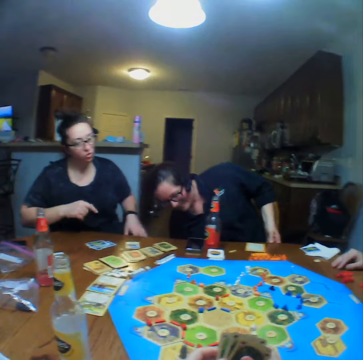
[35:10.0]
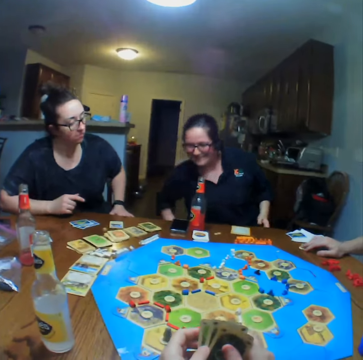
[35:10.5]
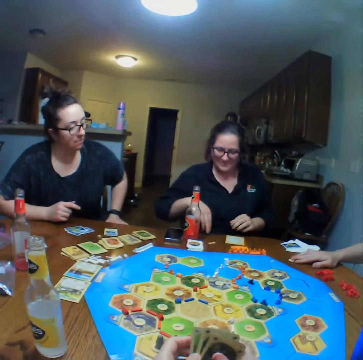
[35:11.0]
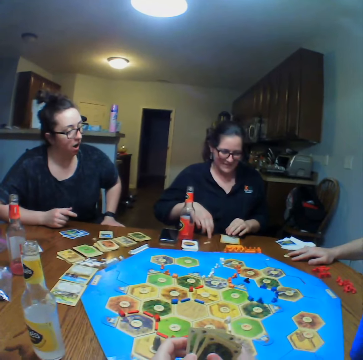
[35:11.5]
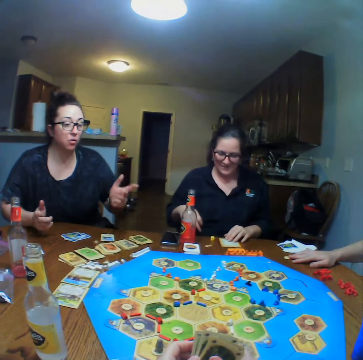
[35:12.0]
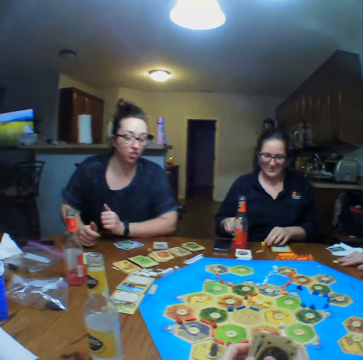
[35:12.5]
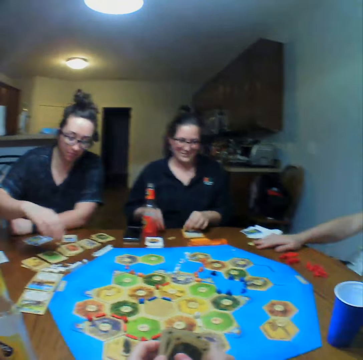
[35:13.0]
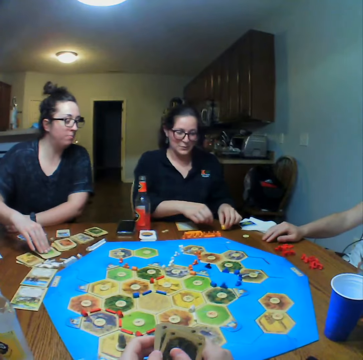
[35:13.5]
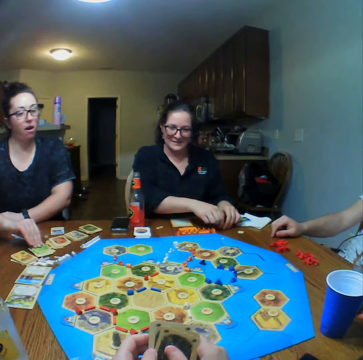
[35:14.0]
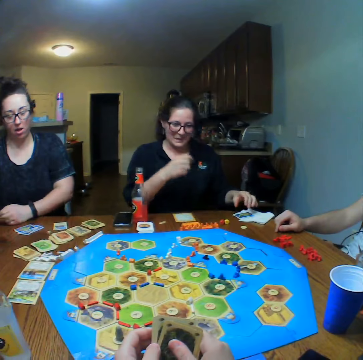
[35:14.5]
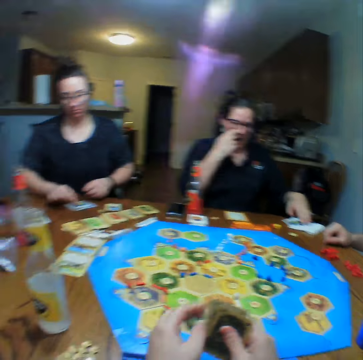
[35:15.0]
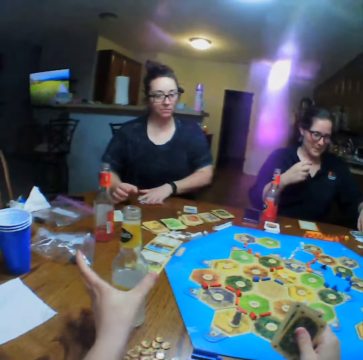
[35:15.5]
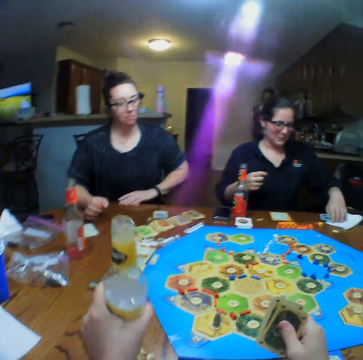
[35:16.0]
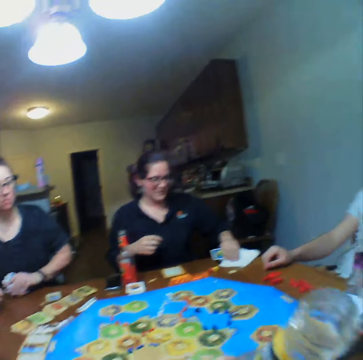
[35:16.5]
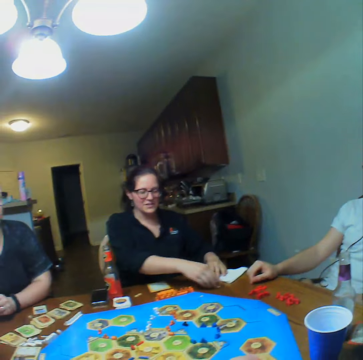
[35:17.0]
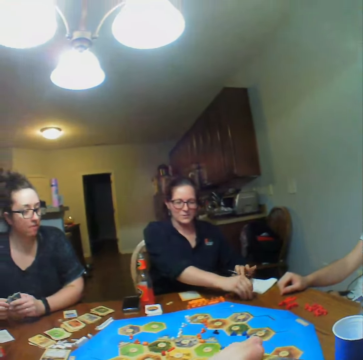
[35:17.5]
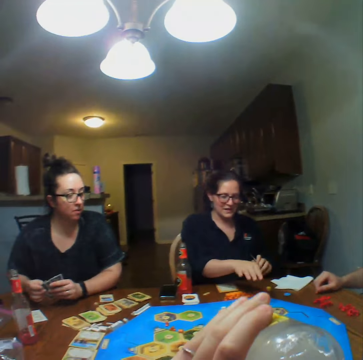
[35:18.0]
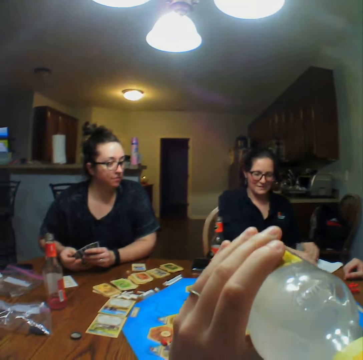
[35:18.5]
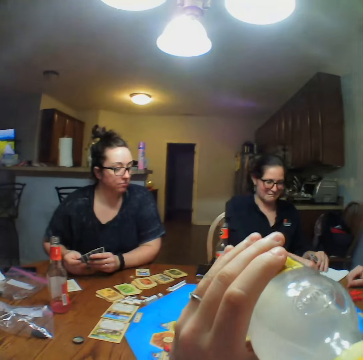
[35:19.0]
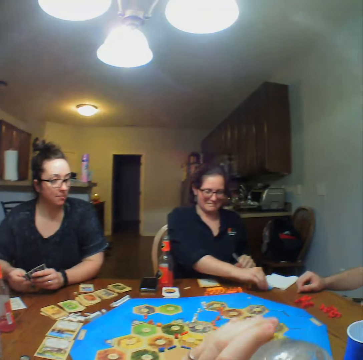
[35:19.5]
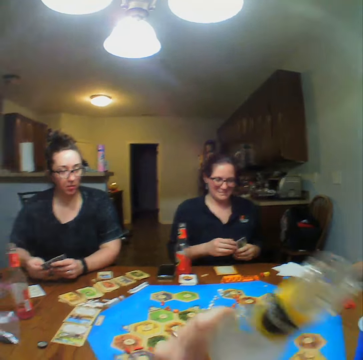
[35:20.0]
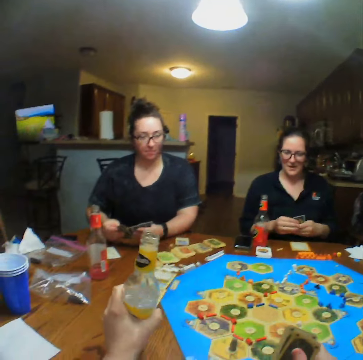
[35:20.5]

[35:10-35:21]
A lady puts the dice on the table and picks up something. Another lady picks up the card and talks with the camera wearer. The camera wearer picks up the bottle. They drink. A lady holds the cards.

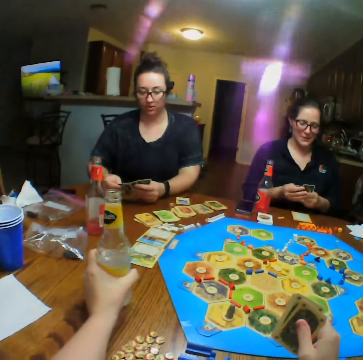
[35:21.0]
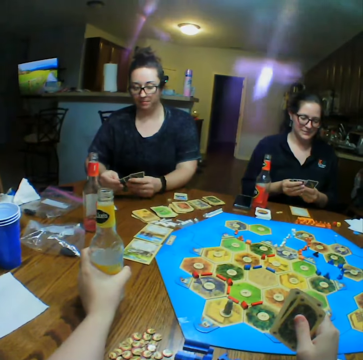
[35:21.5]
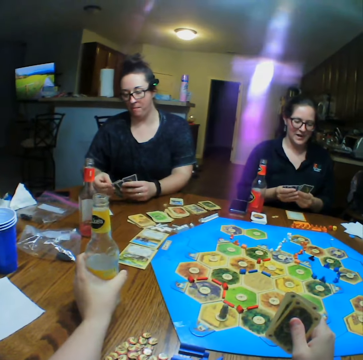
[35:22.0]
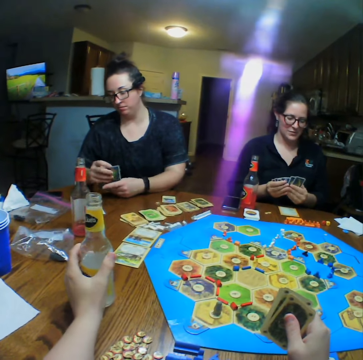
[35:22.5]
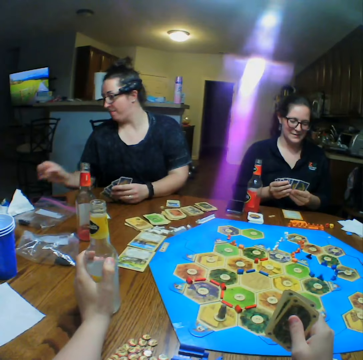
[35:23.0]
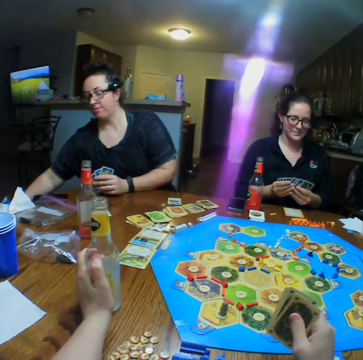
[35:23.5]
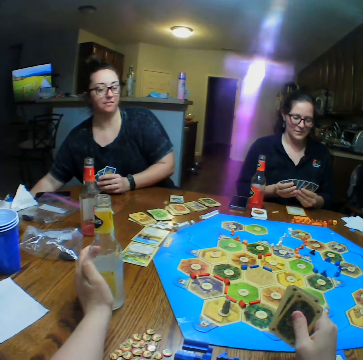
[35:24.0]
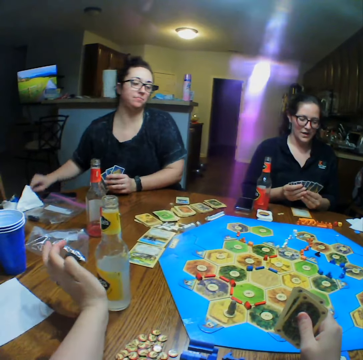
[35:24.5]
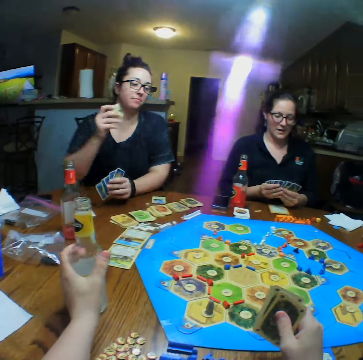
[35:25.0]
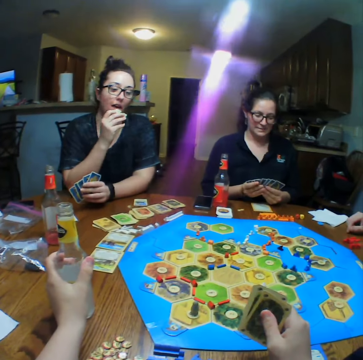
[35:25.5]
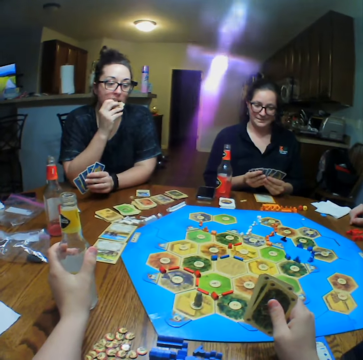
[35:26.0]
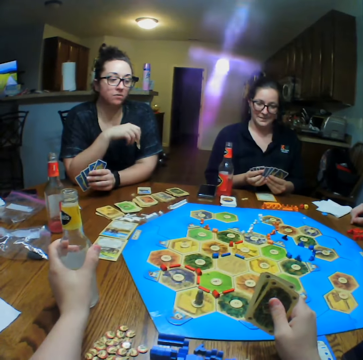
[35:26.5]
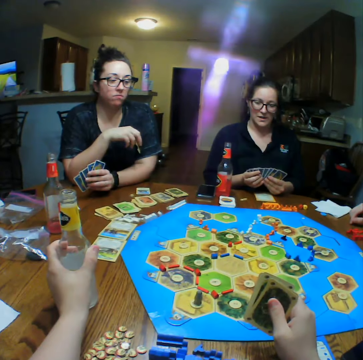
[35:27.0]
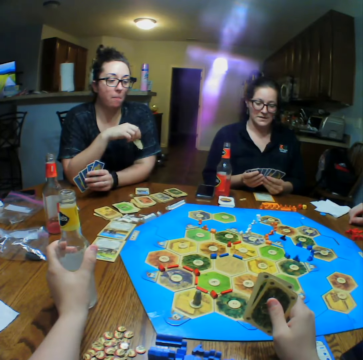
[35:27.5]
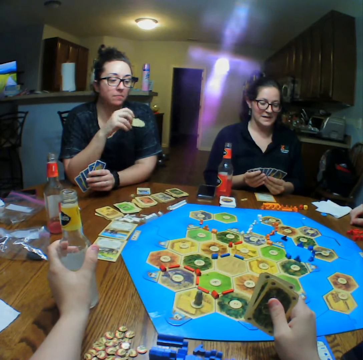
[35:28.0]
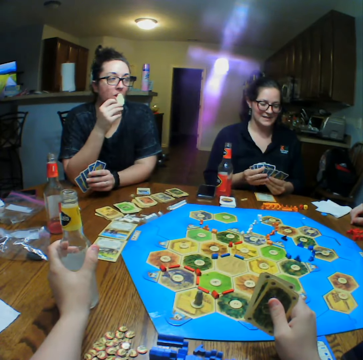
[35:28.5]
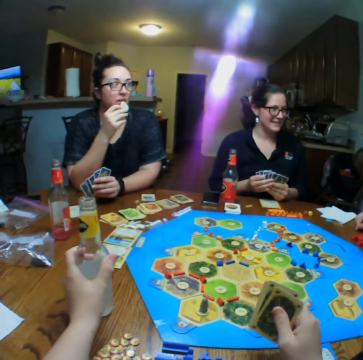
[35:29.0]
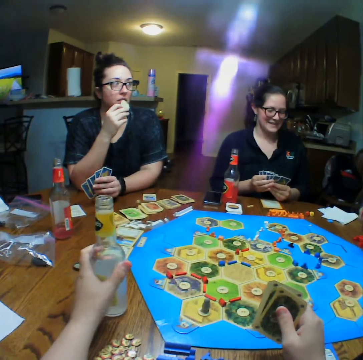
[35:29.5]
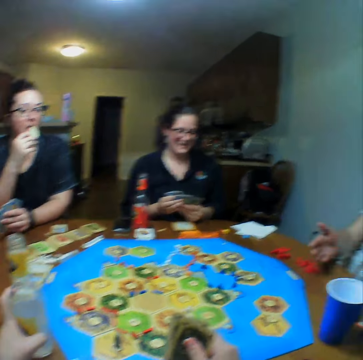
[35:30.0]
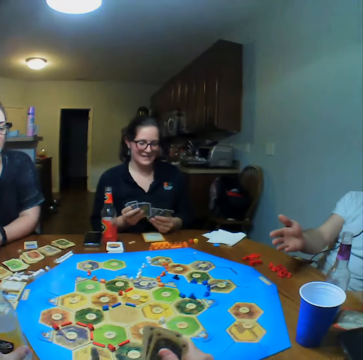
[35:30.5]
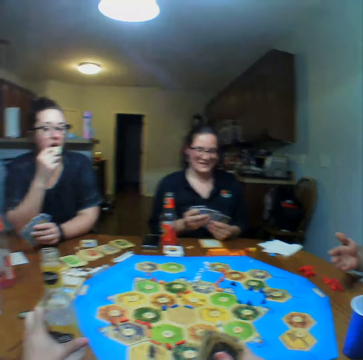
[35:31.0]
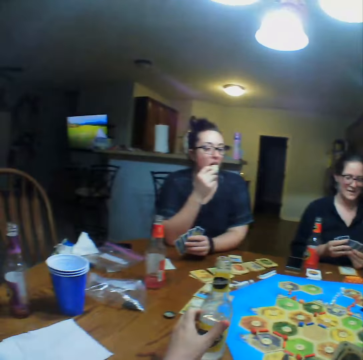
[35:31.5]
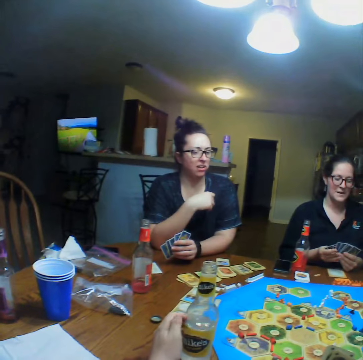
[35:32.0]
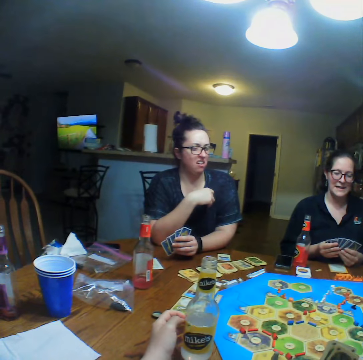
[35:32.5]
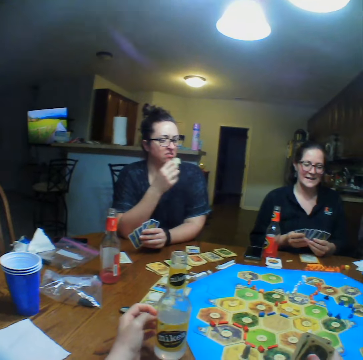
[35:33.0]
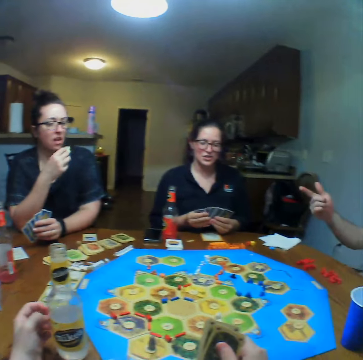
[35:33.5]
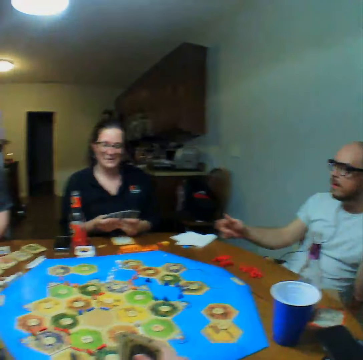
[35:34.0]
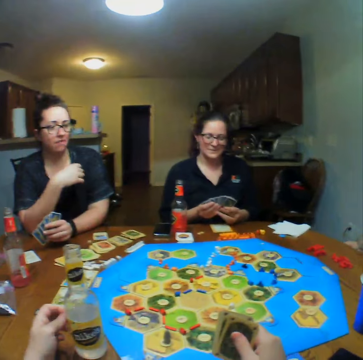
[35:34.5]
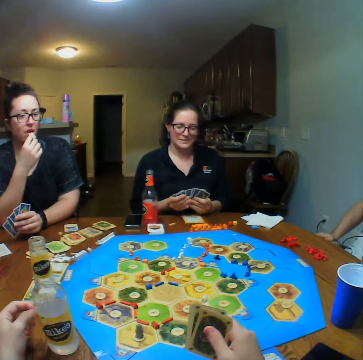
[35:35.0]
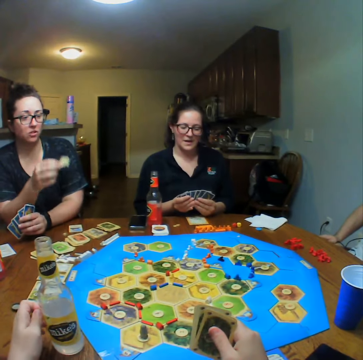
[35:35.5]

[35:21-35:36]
The camera wearer places the bottle on the table. A lady eats. Another lady reshuffles the cards. The first lady picks up something and eats. A man talks. The first lady talks. The other lady reshuffles the cards. The camera wearer looks at the man.

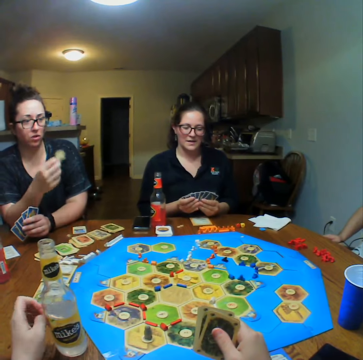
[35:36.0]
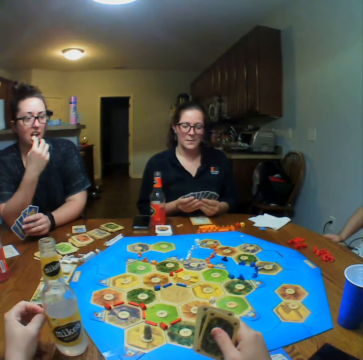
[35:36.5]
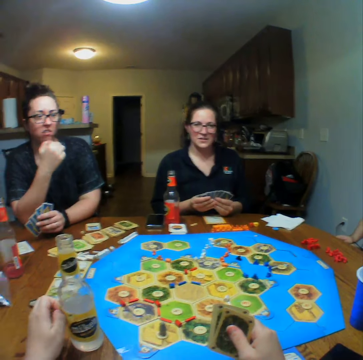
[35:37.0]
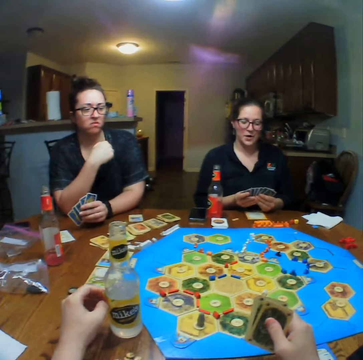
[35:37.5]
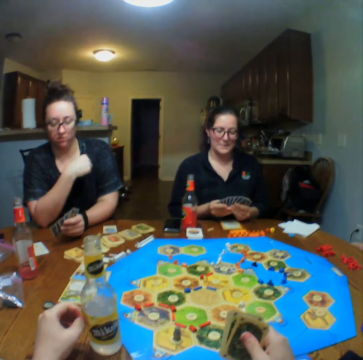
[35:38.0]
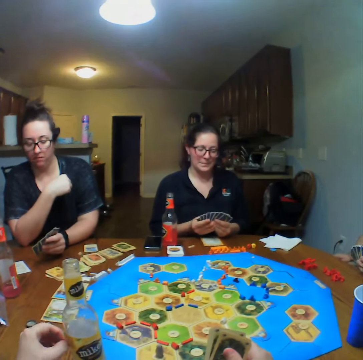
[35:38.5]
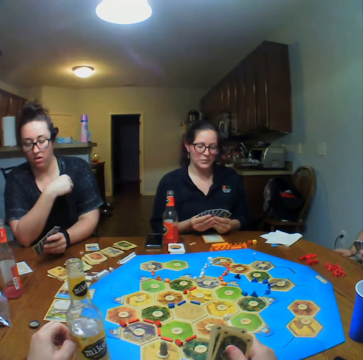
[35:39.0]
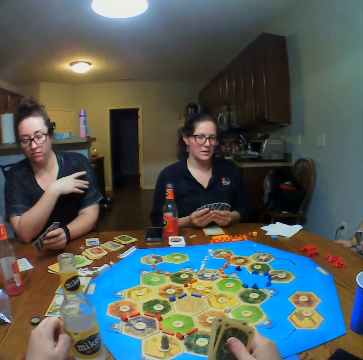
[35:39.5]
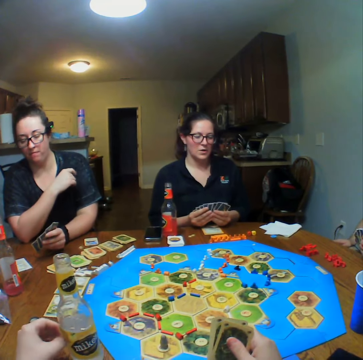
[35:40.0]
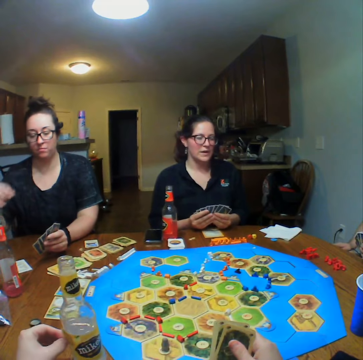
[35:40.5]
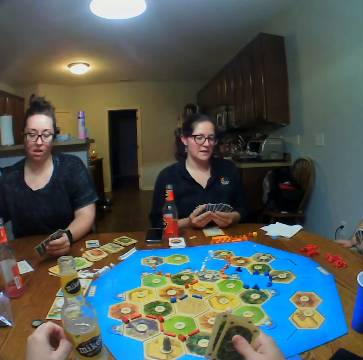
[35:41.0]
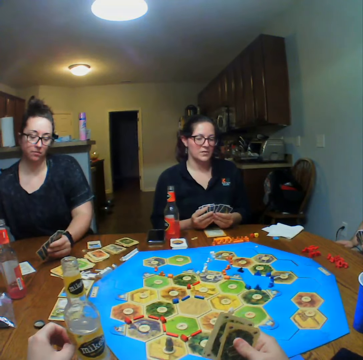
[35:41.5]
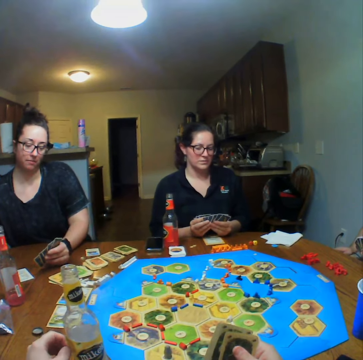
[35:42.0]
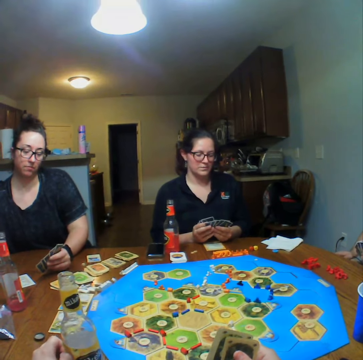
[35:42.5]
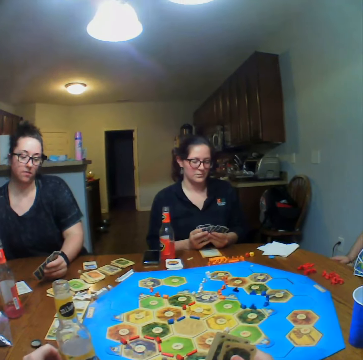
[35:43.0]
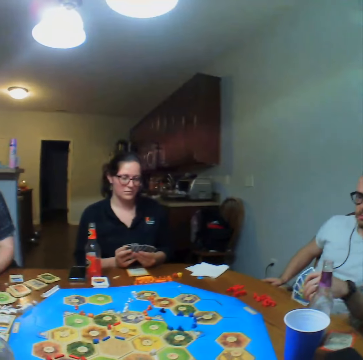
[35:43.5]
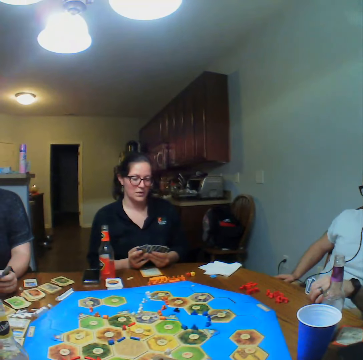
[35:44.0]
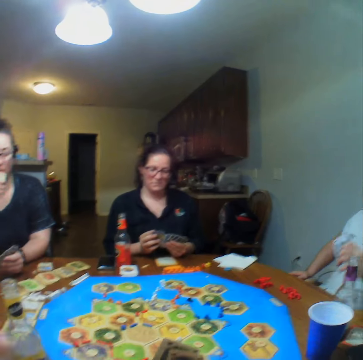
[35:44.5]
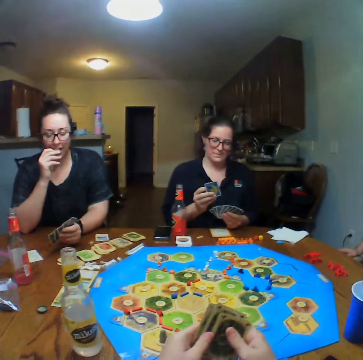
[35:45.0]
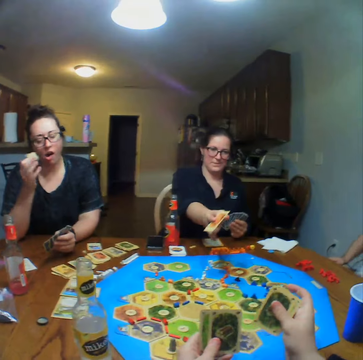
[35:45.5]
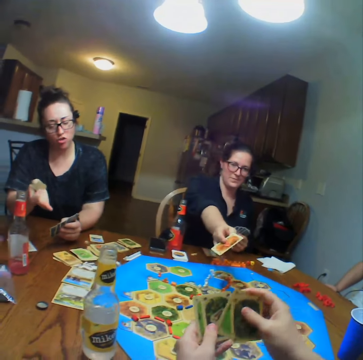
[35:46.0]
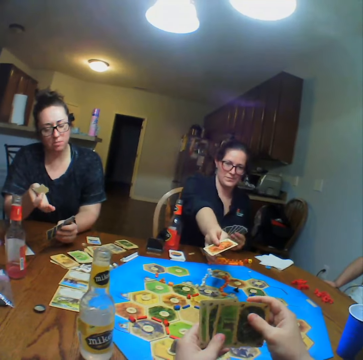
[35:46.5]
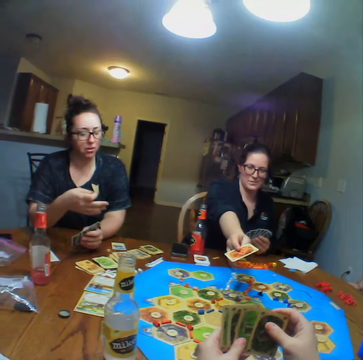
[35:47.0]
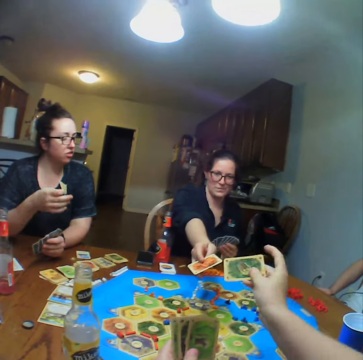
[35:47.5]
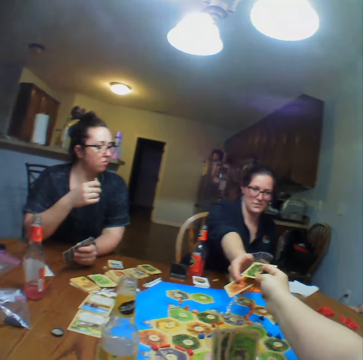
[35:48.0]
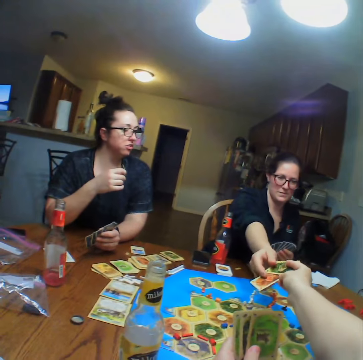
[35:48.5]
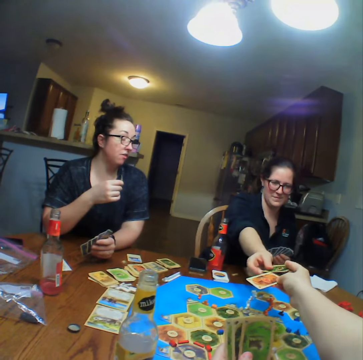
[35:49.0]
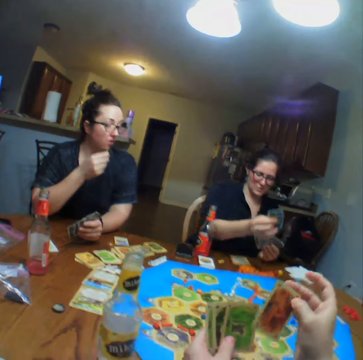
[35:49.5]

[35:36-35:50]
A lady eats. The camera wearer talks. The lady eats. A man holds the cards. The camera wearer exchanges cards with another lady. The first lady gives a card to the camera wearer. The camera wearer gives a card to the other lady.
